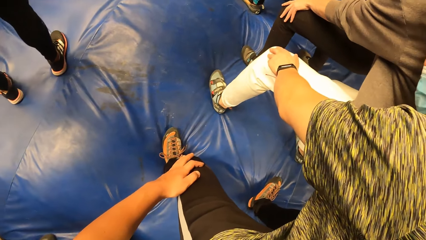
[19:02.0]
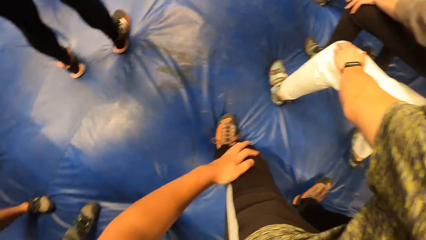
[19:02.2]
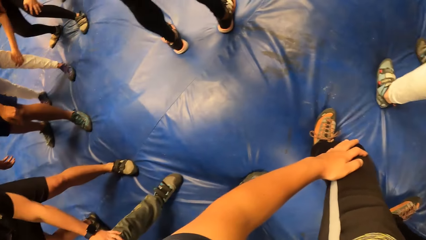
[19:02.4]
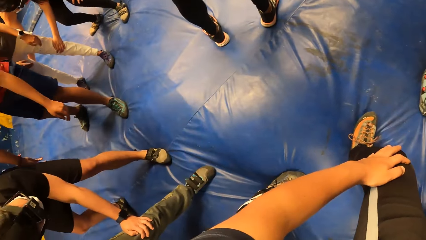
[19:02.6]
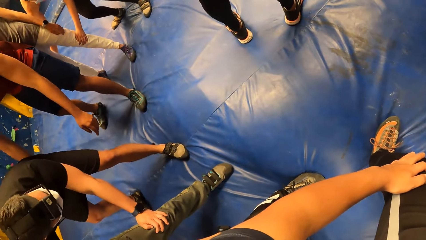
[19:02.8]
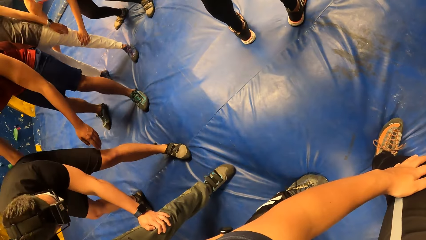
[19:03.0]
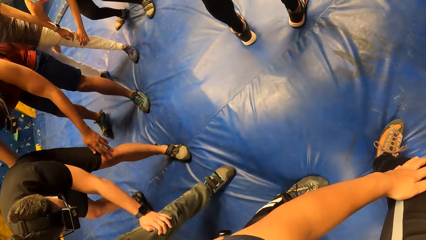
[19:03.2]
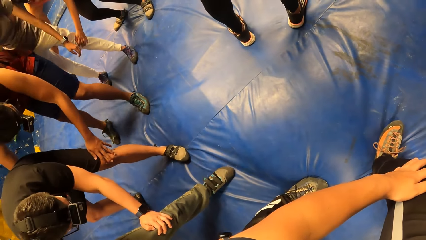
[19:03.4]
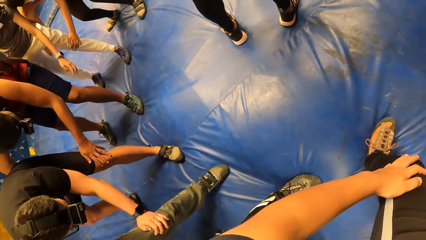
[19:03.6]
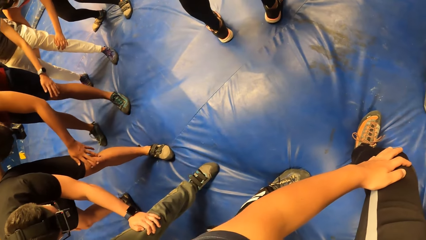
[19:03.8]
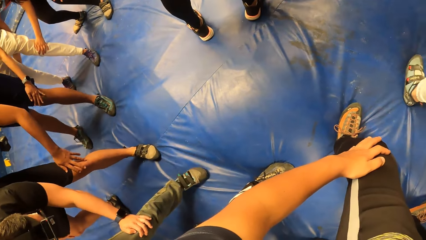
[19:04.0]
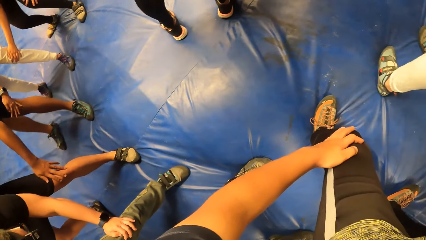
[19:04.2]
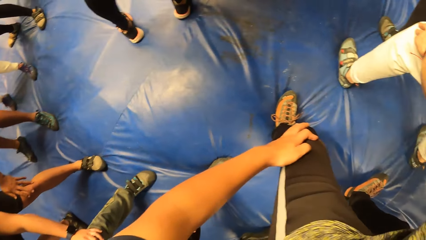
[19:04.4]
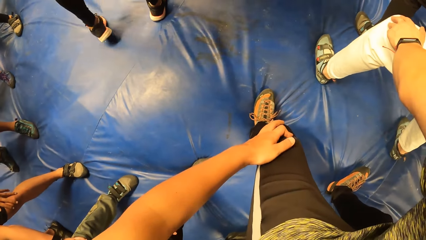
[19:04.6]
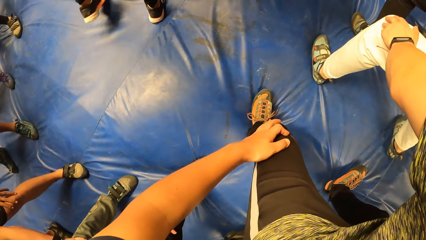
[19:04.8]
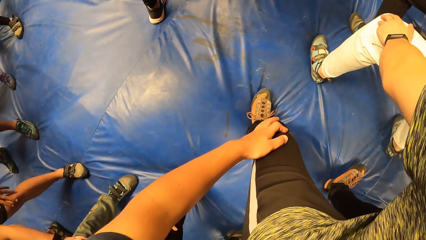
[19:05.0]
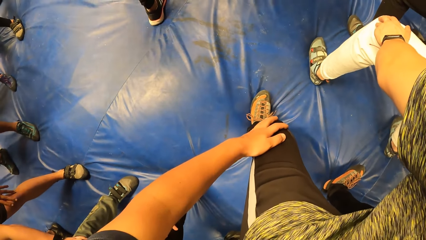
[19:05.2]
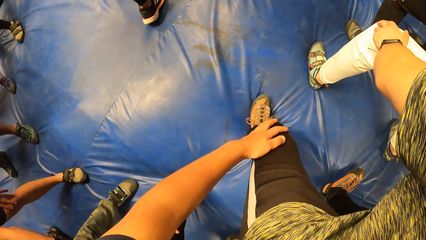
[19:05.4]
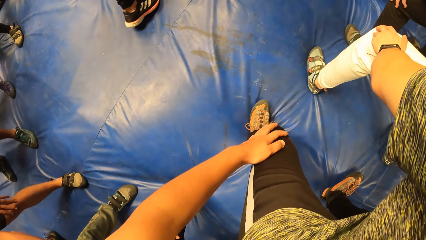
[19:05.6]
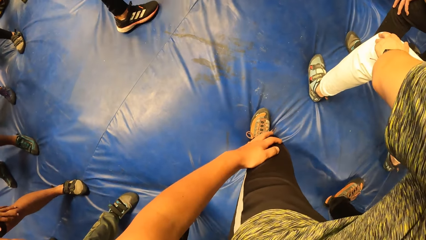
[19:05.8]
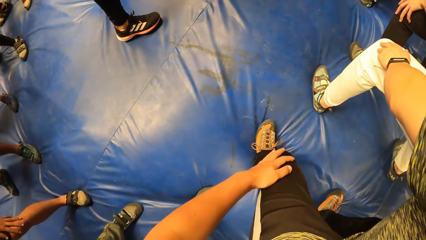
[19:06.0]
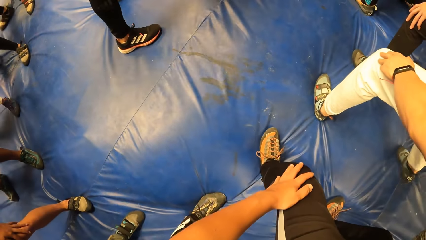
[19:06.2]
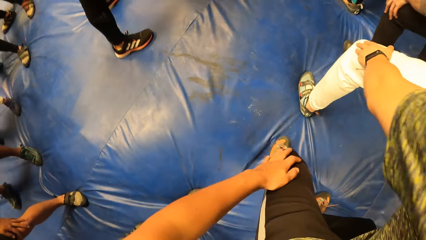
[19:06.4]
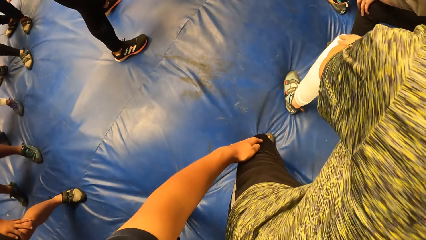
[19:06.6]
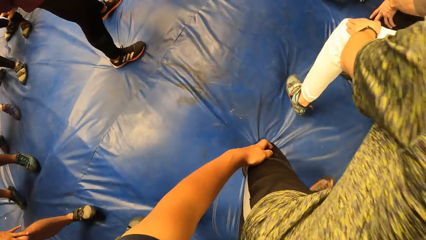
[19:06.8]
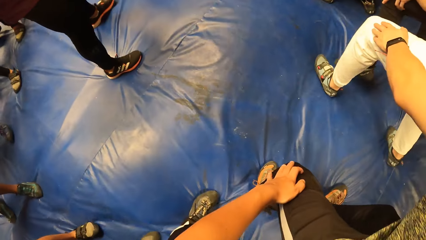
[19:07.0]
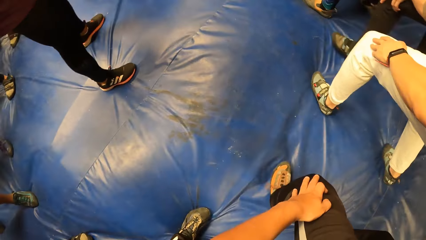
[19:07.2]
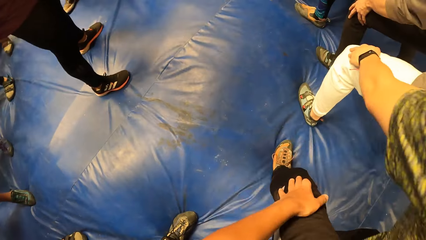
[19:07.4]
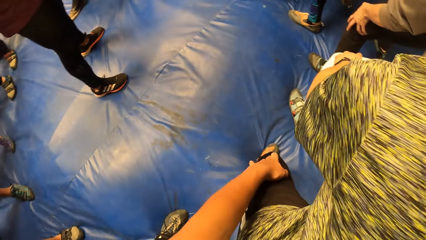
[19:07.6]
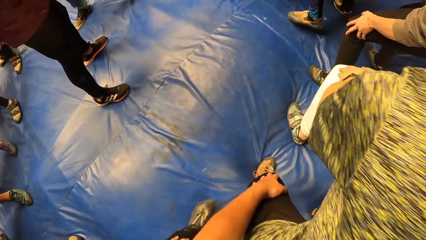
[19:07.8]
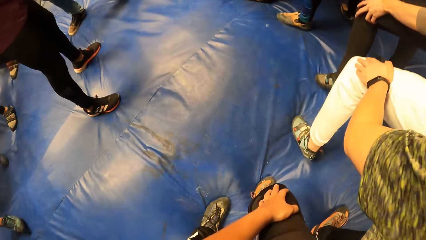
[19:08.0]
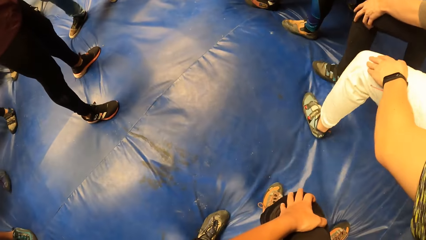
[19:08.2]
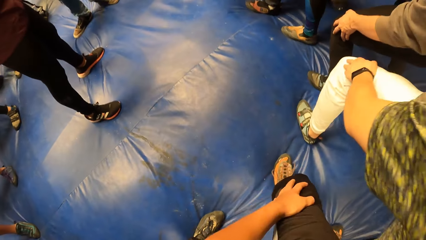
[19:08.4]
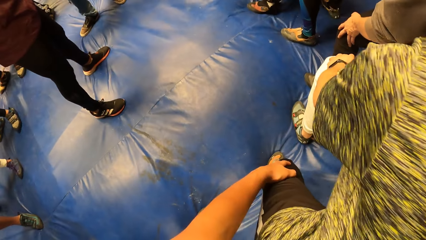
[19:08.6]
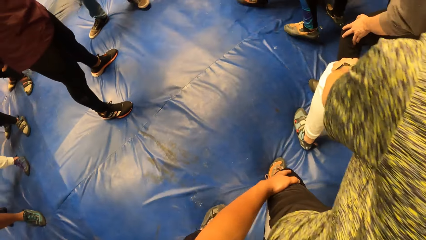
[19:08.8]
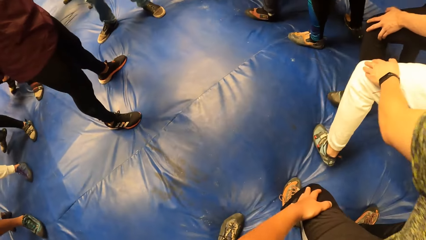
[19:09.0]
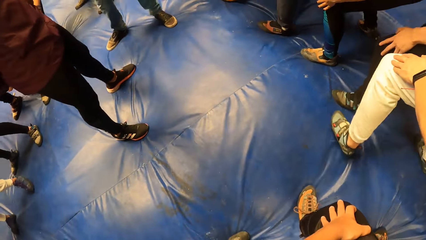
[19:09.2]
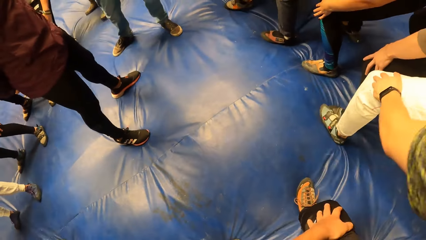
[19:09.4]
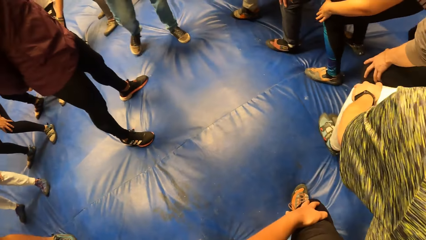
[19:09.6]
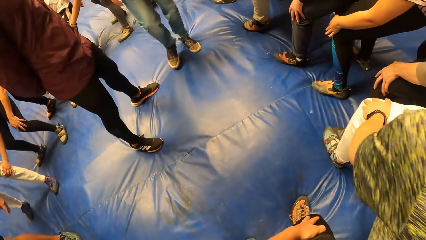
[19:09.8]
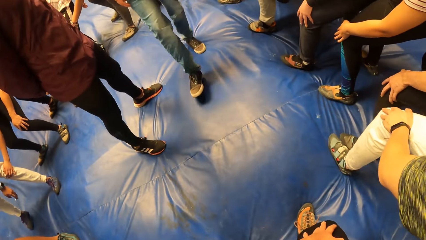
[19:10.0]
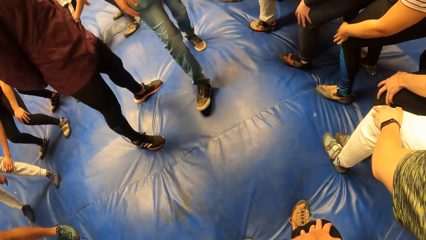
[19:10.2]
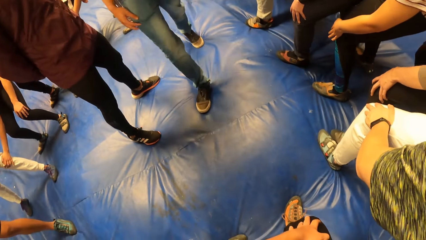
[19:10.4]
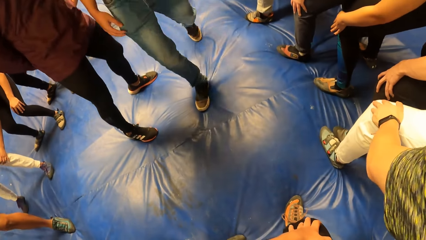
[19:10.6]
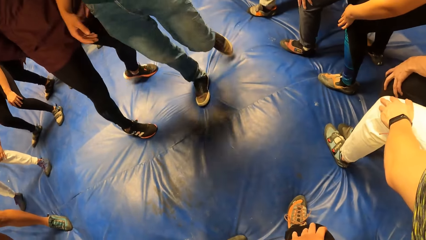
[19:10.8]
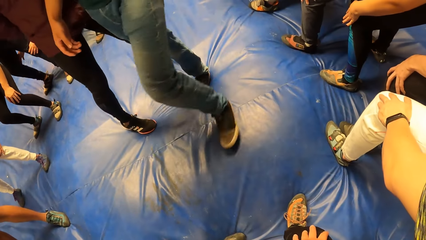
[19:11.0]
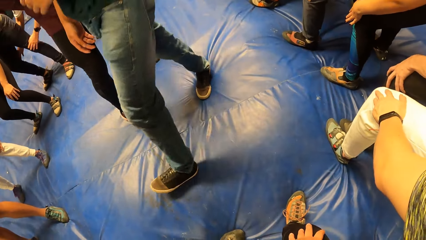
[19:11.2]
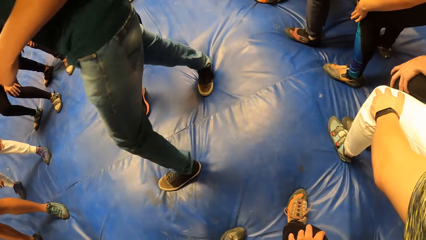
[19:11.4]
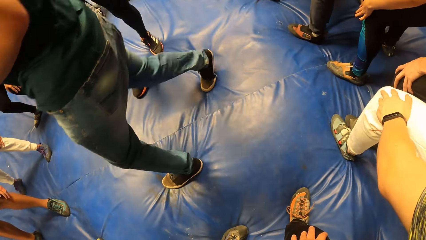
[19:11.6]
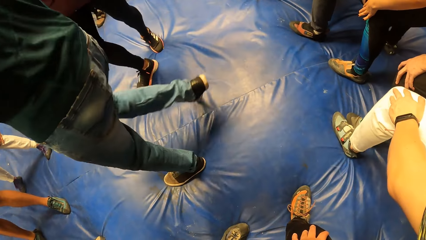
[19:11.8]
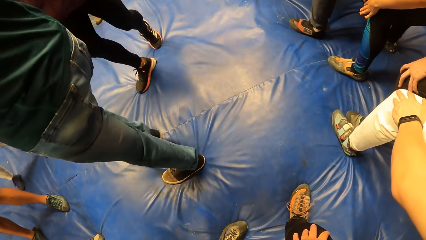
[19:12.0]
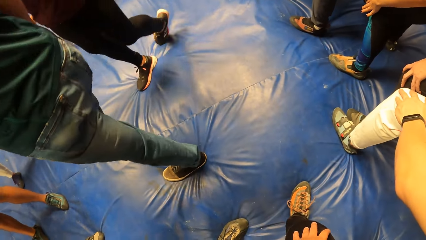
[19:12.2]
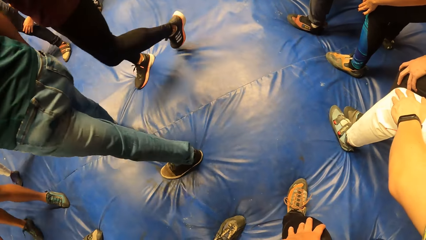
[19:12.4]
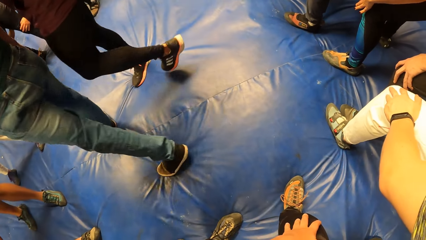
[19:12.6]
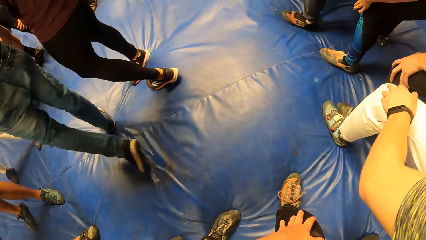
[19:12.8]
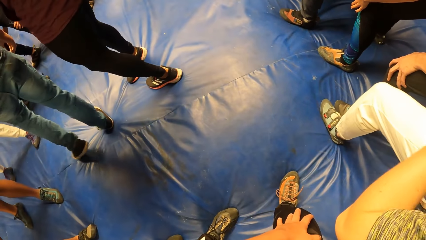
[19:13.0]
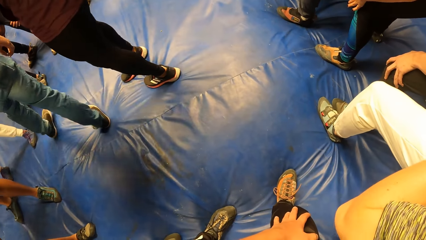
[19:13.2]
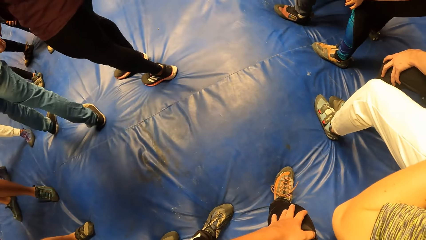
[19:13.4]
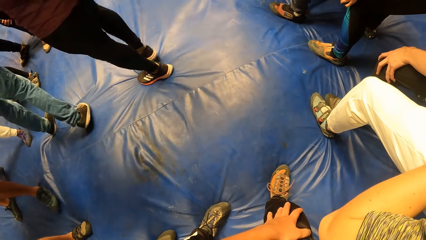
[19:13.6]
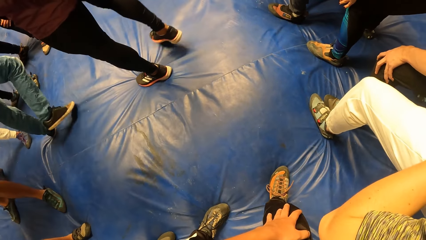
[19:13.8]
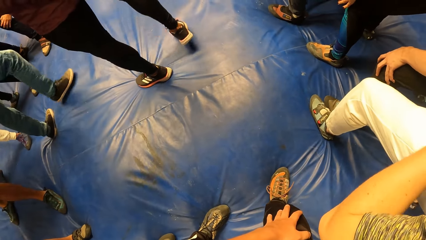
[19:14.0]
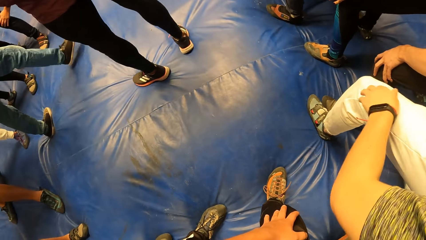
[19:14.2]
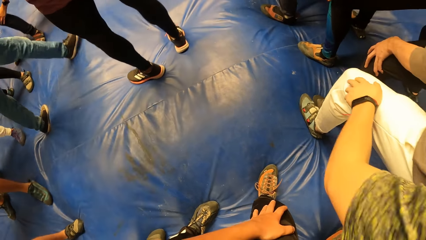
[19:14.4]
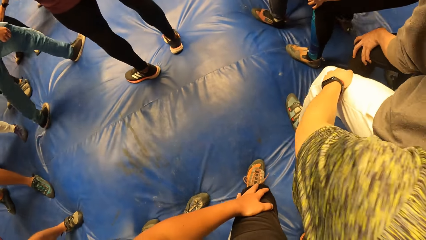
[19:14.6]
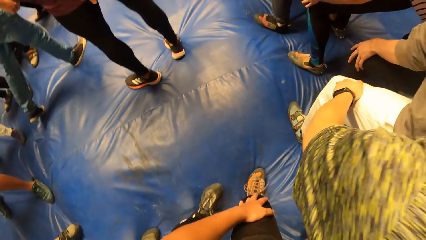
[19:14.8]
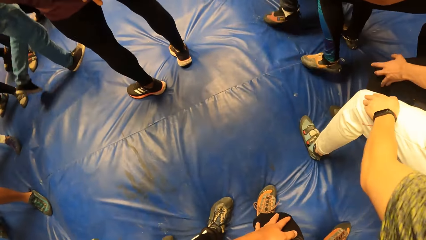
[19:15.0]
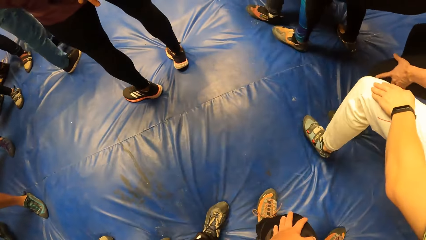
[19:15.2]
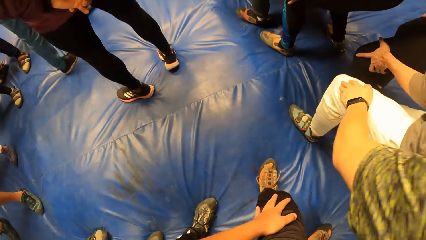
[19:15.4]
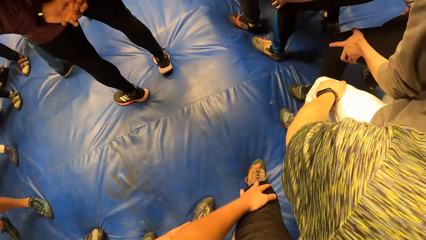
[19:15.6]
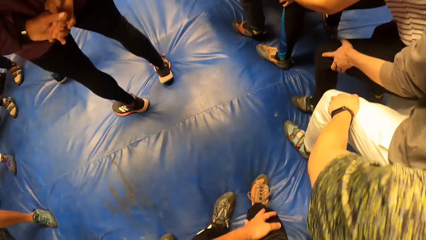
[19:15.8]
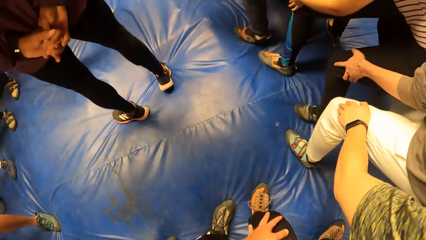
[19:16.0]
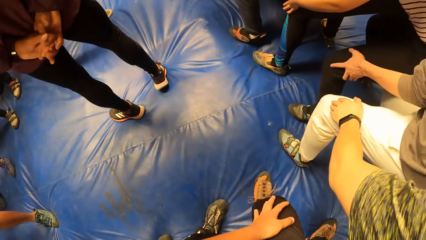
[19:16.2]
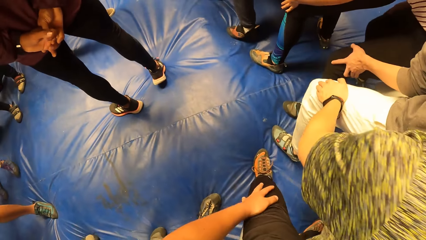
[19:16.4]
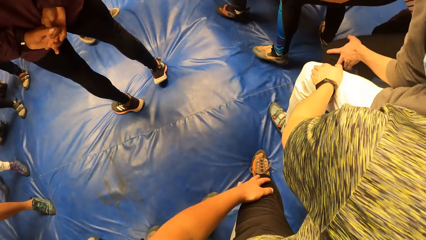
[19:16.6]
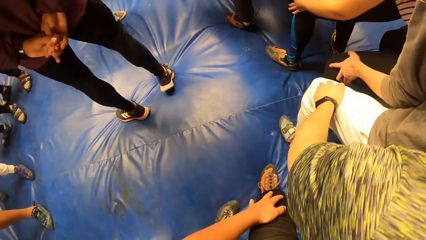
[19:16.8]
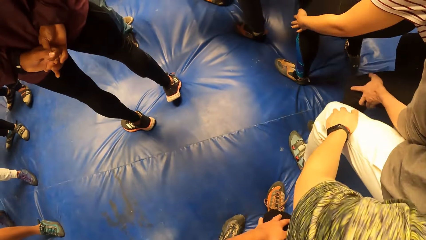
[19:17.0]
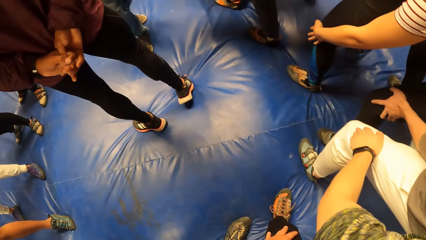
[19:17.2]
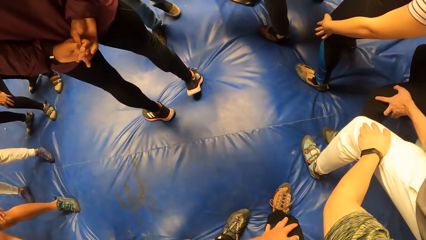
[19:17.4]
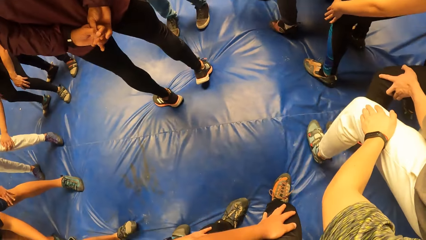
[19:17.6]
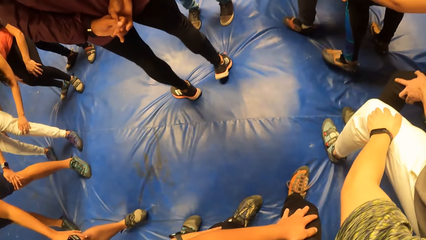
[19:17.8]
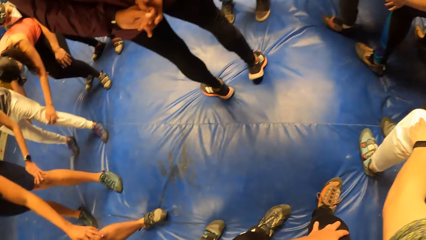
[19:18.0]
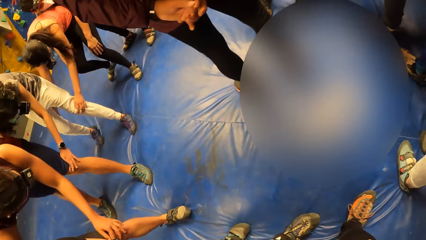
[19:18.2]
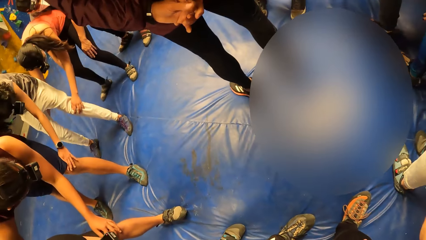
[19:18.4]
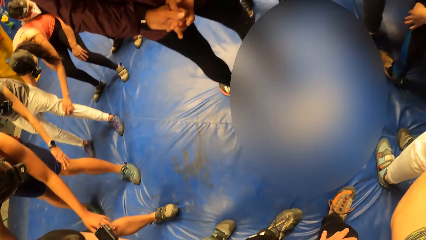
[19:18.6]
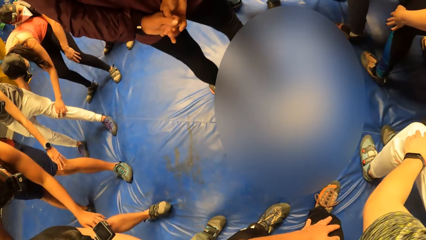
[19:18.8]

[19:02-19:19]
The camera wearer walks forward on the mattress with the group of people with both hands on both knees of the third man. They stand on the mattress. They look at the third man's legs. They walk on the mattress.
